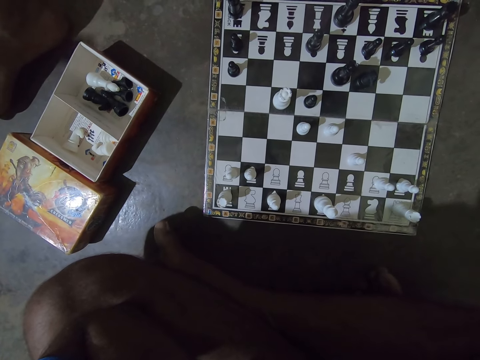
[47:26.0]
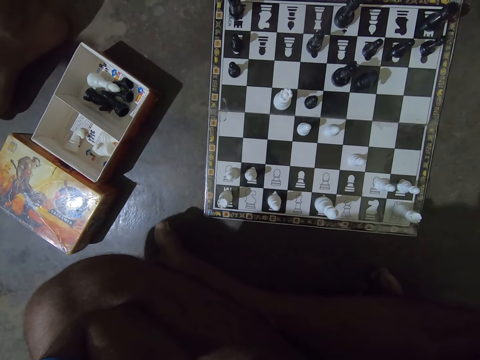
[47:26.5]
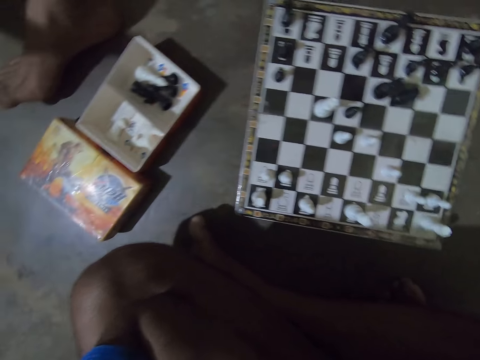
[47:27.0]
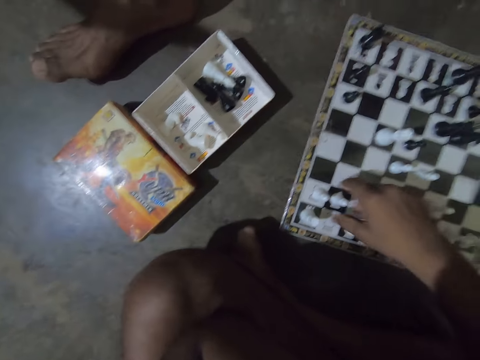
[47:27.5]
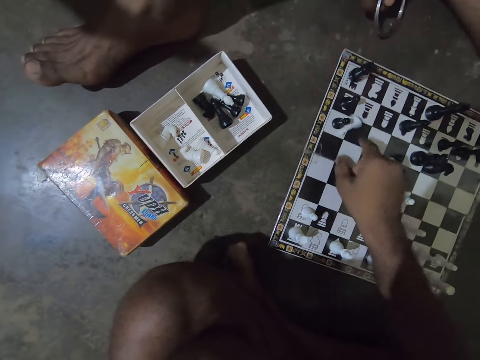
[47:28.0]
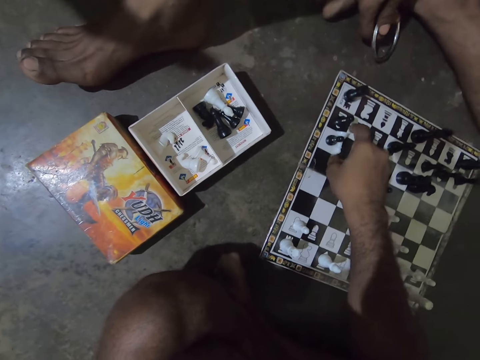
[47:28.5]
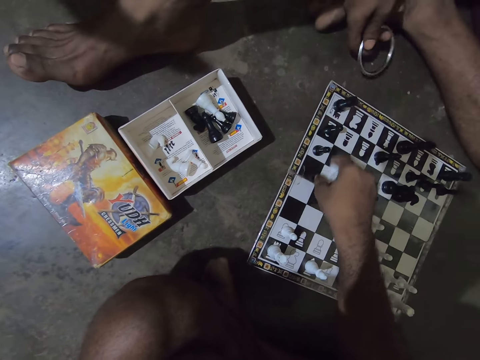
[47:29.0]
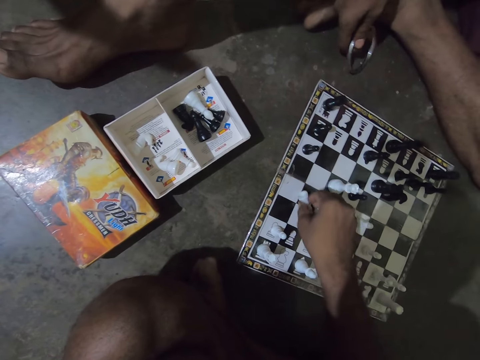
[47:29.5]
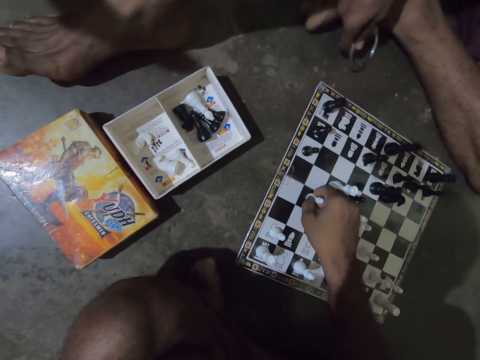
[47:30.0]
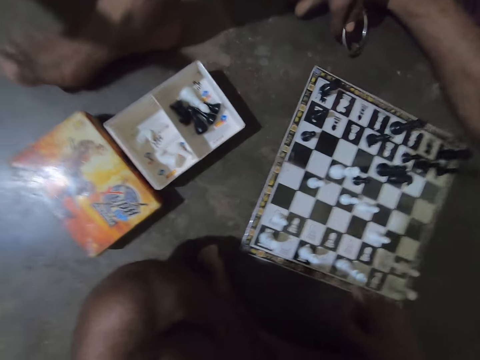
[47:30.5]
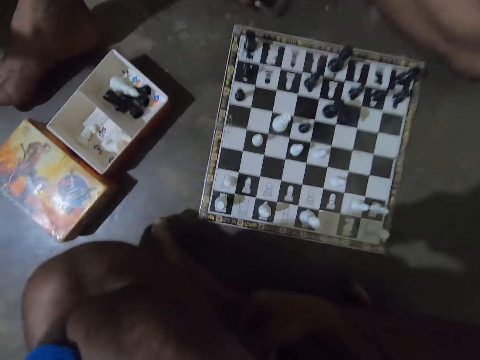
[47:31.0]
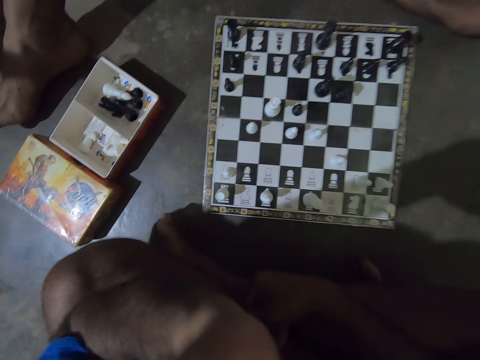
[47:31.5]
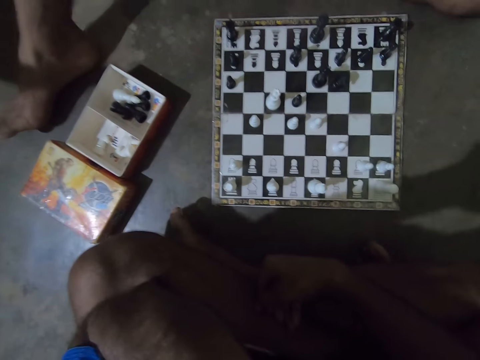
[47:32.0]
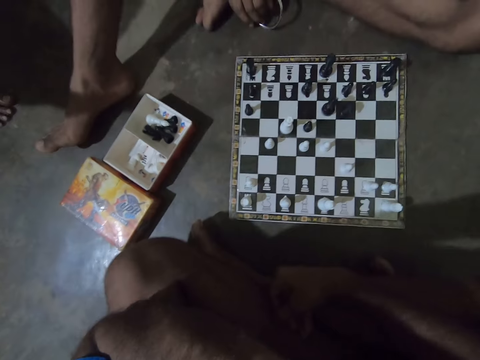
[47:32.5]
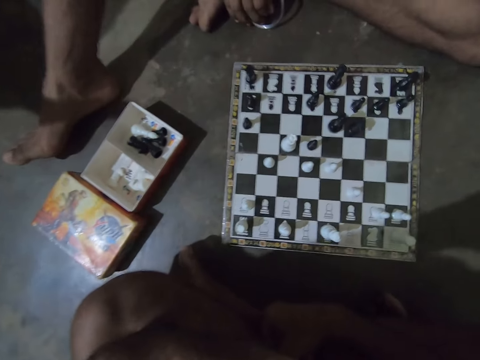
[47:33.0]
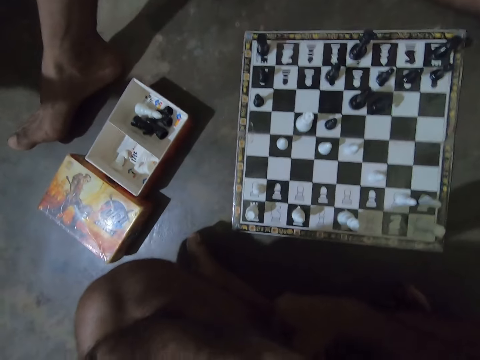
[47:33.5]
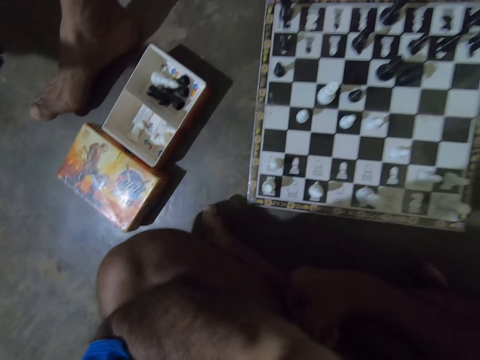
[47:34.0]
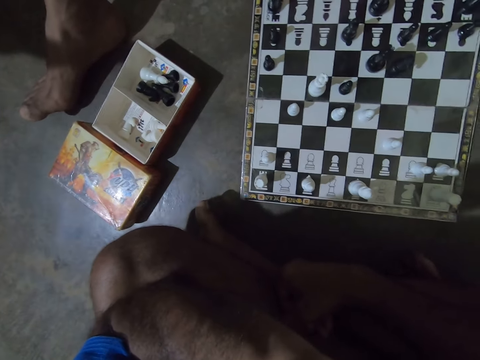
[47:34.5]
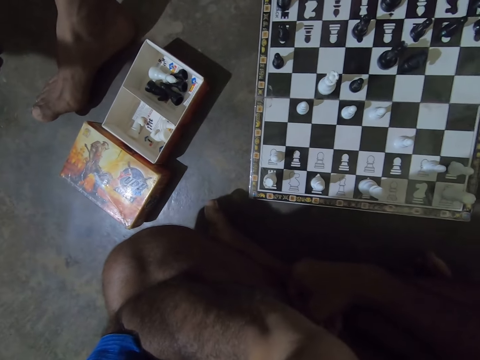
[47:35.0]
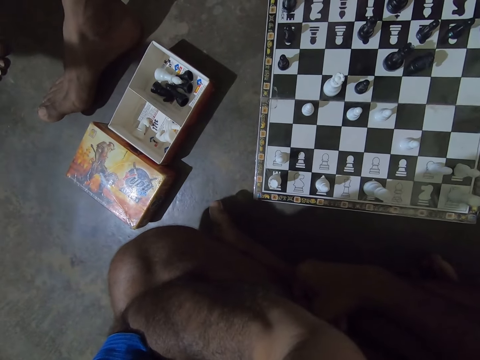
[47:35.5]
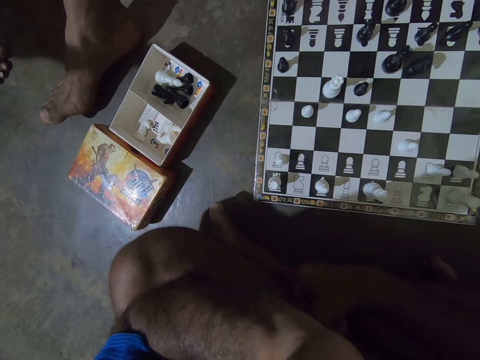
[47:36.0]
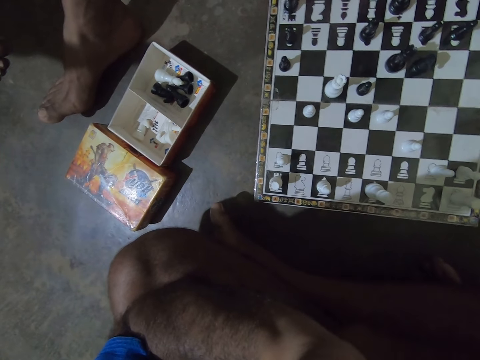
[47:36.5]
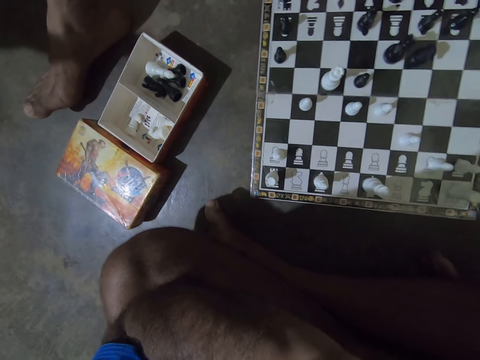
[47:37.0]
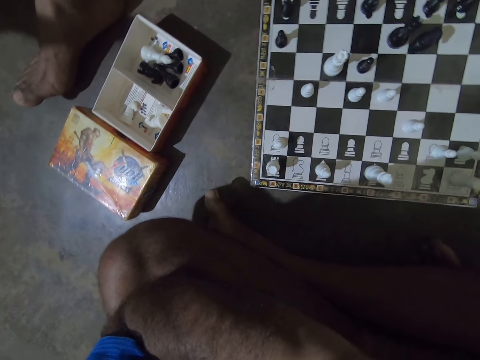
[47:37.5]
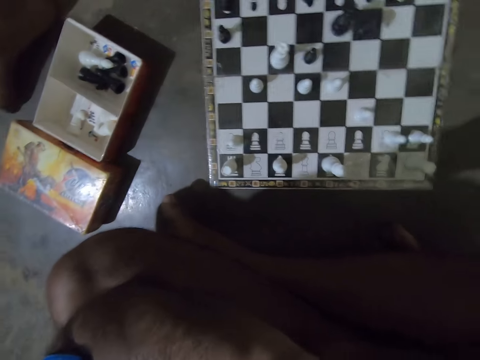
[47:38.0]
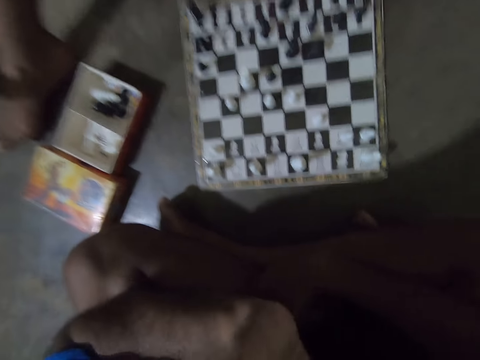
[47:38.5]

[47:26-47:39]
The camera wearer tosses a white chess piece towards a black chess piece on the chess board. A man hits a ring on the floor. The camera wearer moves the white chess piece on the chess board. They look at the chessboard.

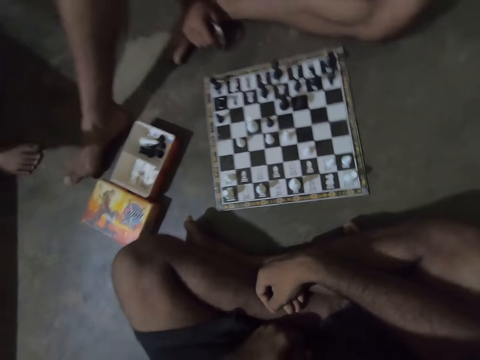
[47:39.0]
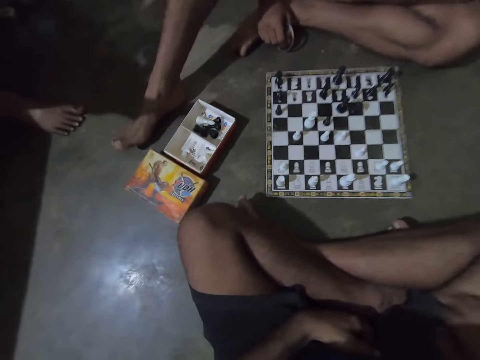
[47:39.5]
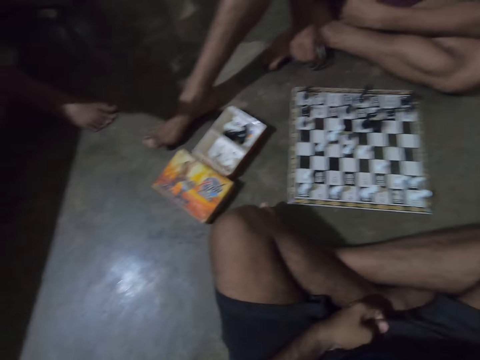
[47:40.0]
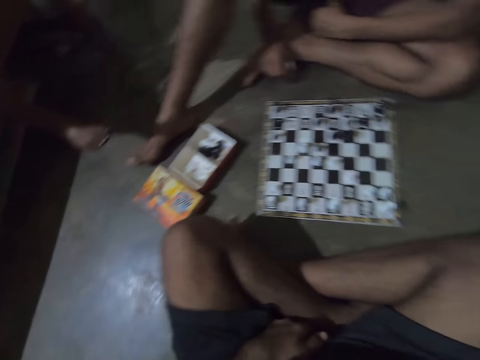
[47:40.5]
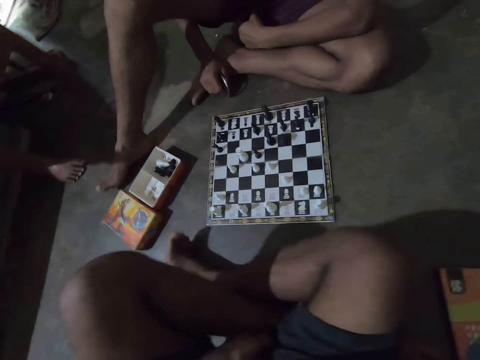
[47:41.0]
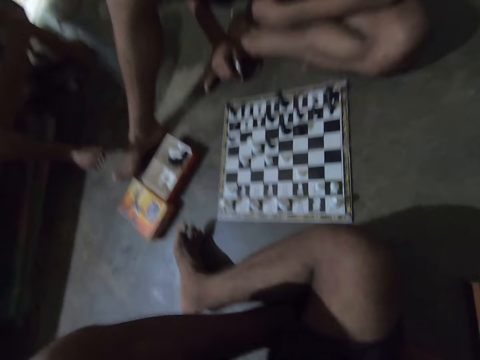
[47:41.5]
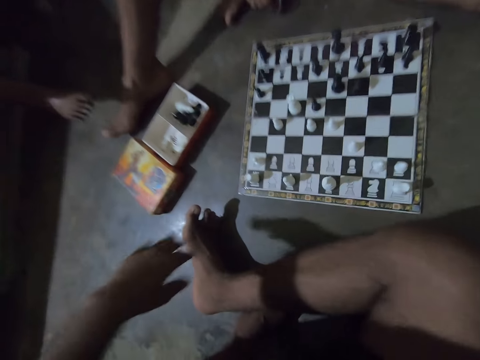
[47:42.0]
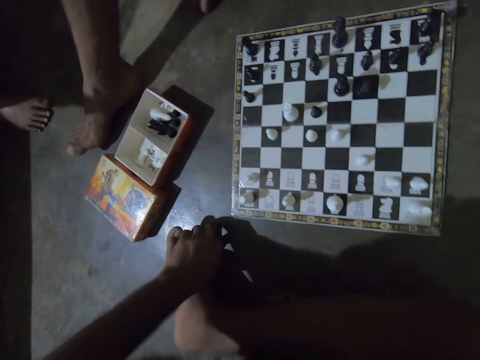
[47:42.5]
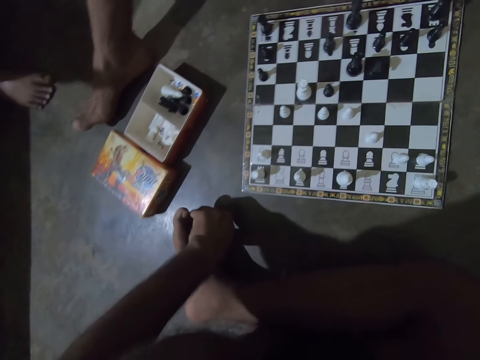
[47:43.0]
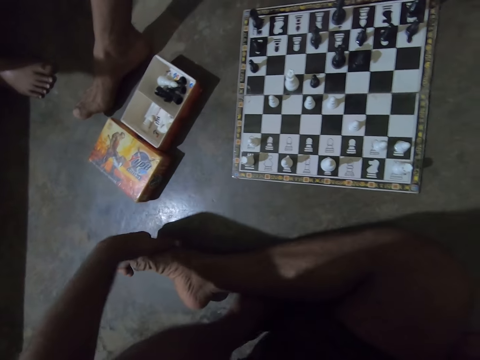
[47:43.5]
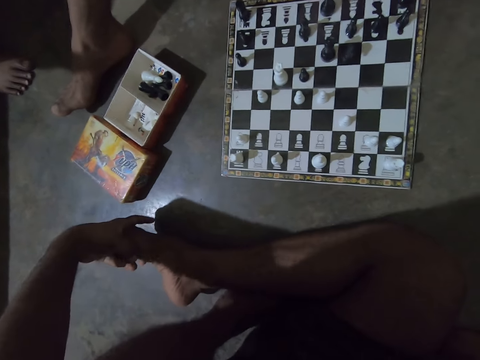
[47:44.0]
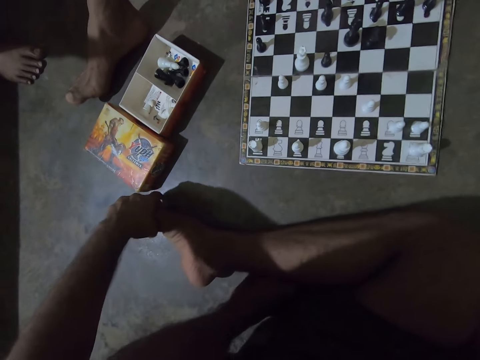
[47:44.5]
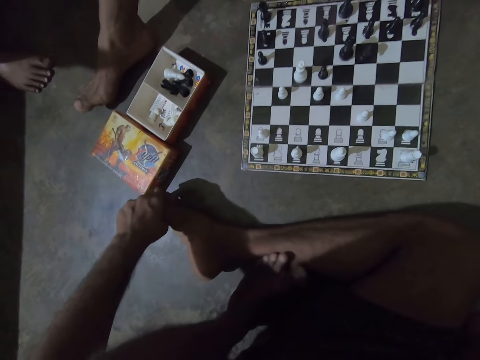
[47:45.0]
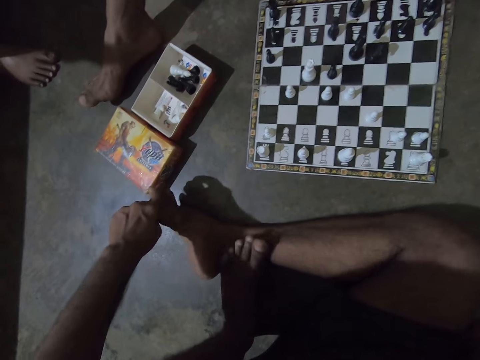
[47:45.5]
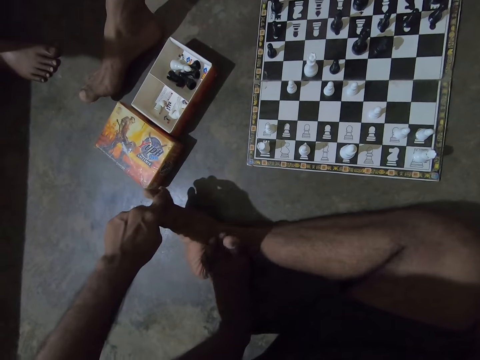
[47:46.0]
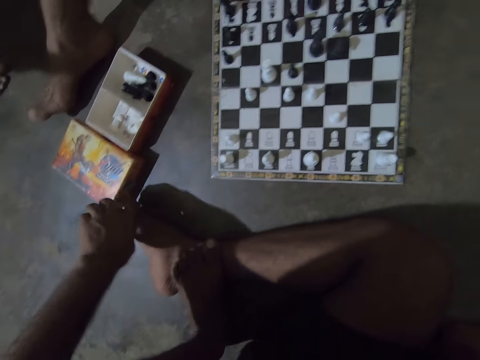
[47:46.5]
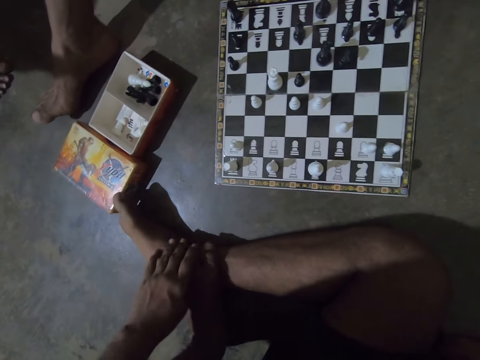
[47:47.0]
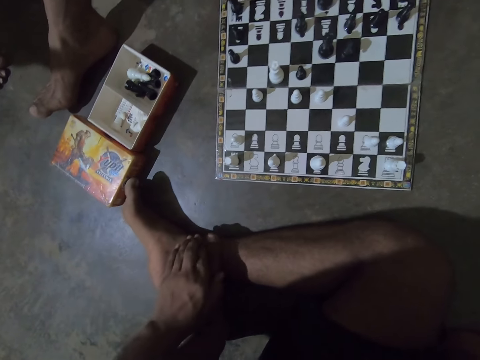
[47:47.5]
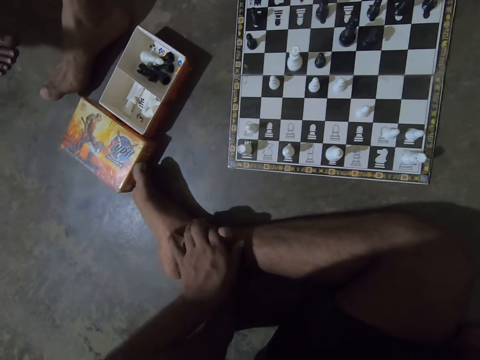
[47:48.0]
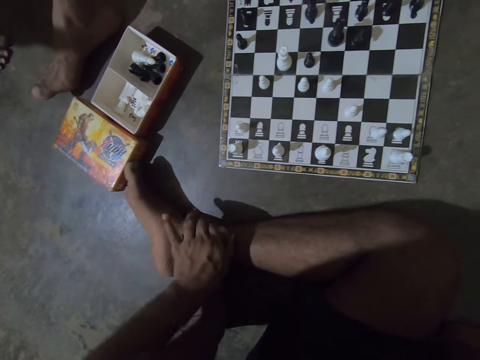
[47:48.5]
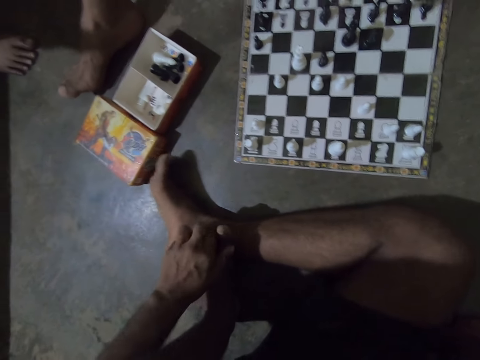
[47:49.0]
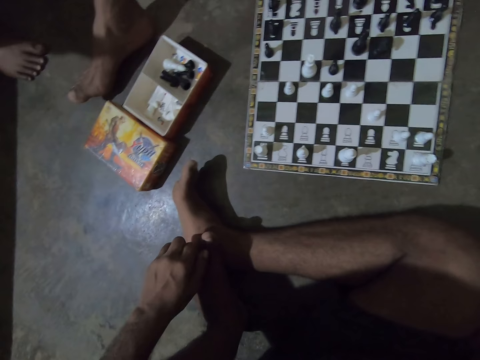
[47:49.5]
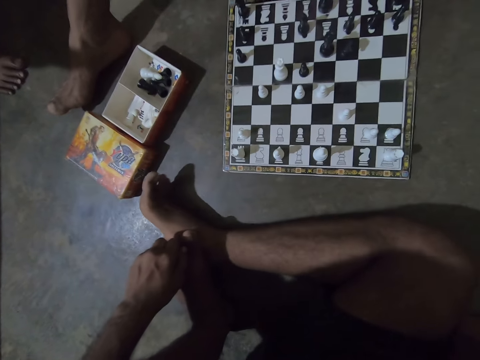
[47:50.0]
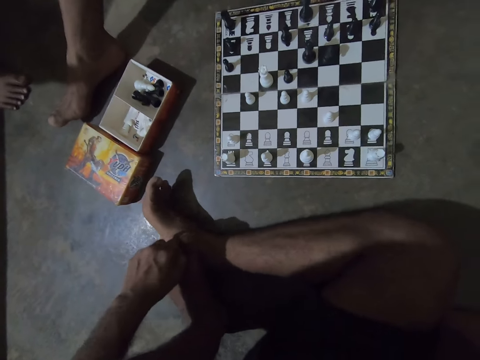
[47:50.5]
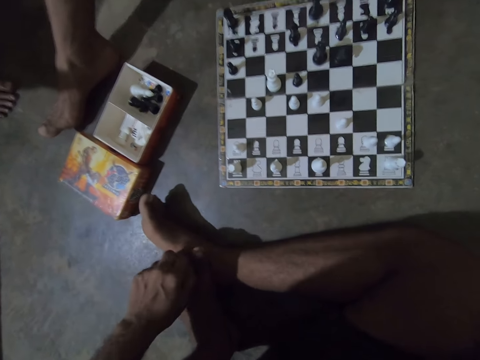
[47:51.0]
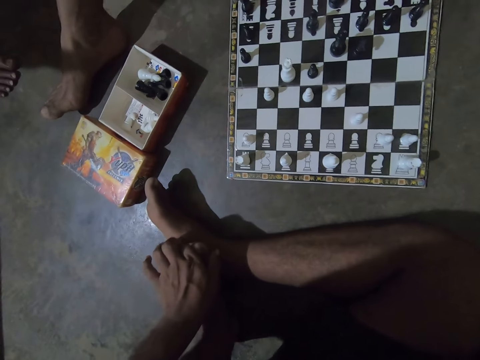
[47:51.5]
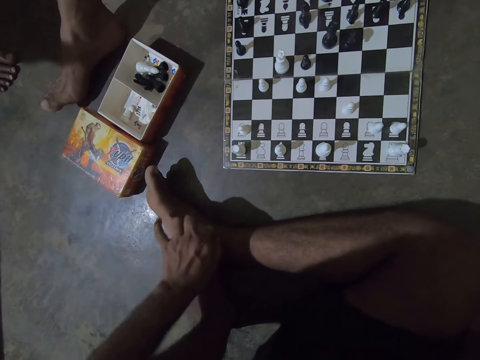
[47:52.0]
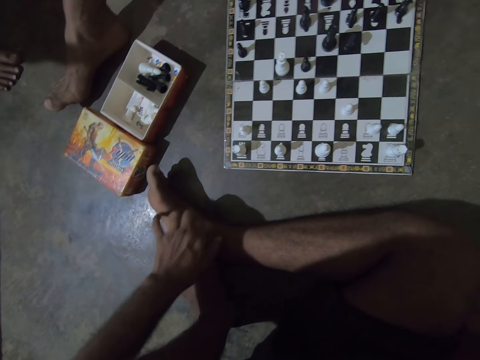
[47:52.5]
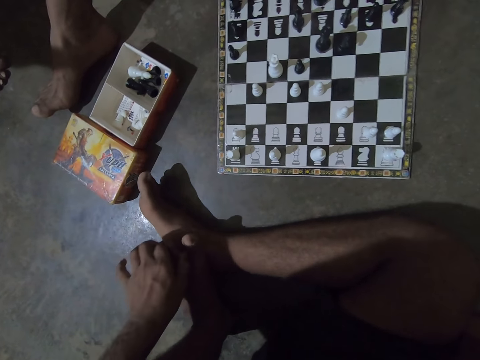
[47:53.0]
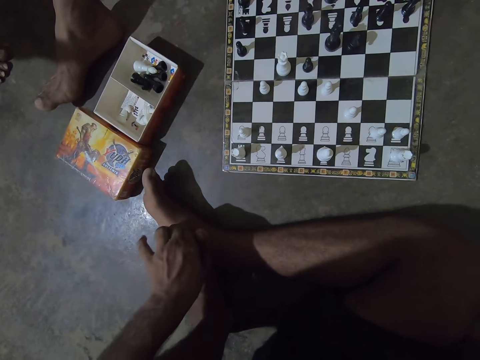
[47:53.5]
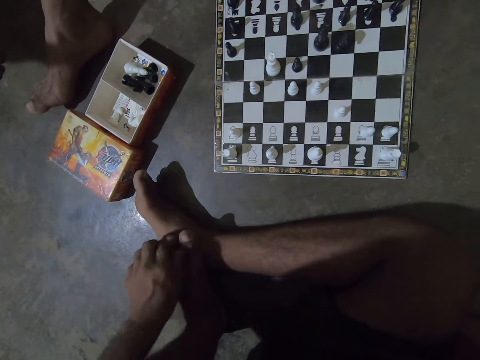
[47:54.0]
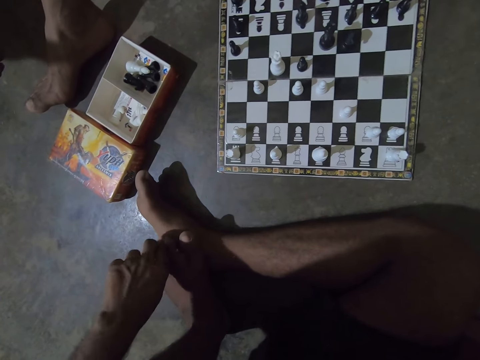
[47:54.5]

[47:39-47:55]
The camera wearer changes his sitting posture. He places his left hand on his right foot. He rubs his left hand on his left foot. He looks at the chessboard.
